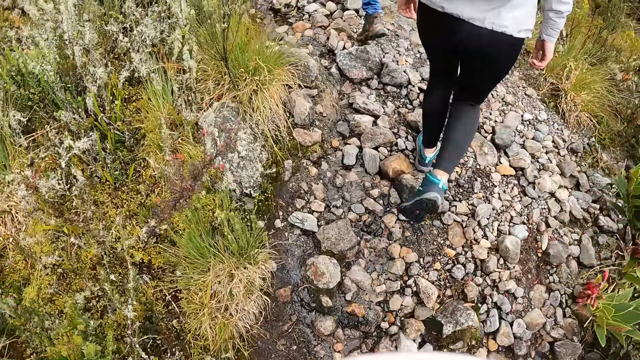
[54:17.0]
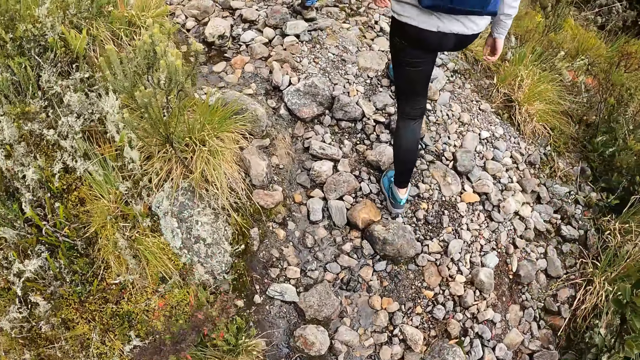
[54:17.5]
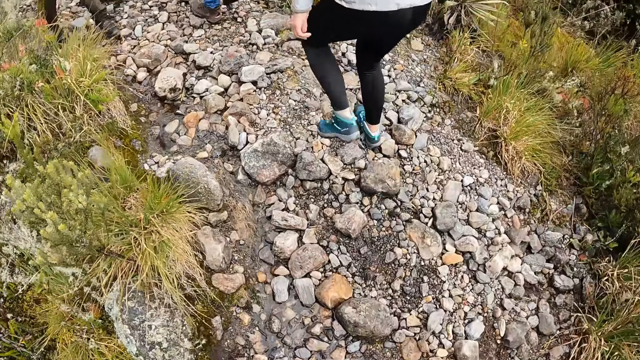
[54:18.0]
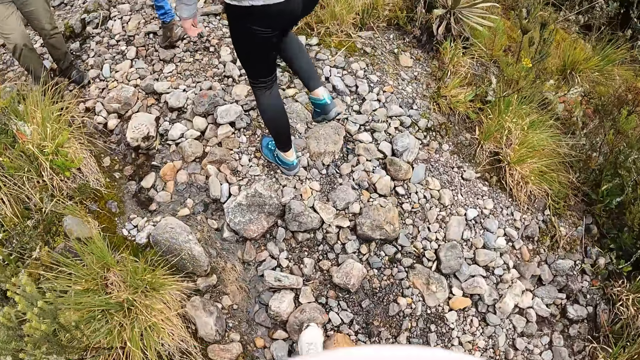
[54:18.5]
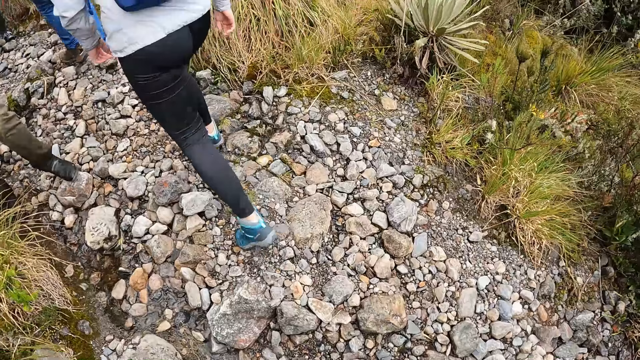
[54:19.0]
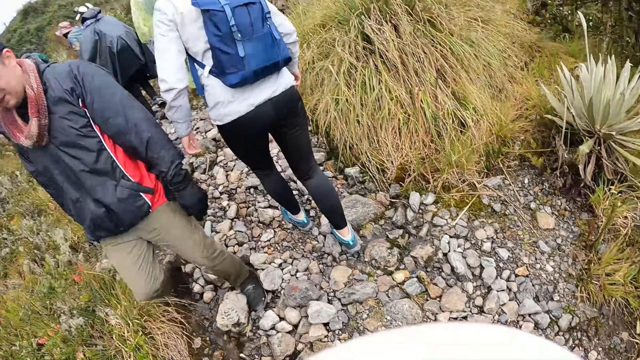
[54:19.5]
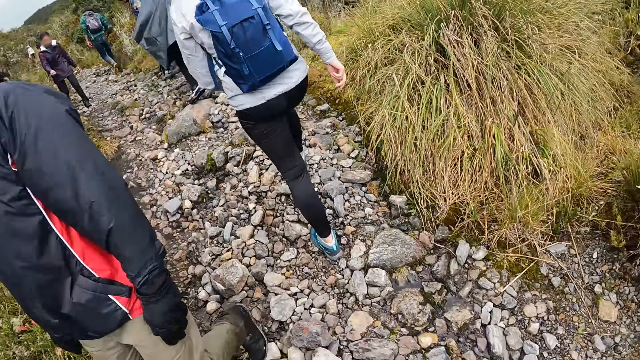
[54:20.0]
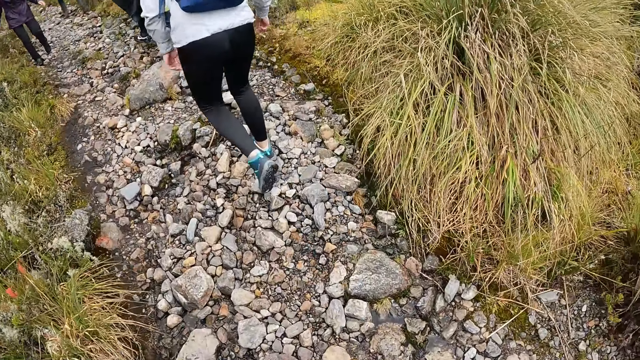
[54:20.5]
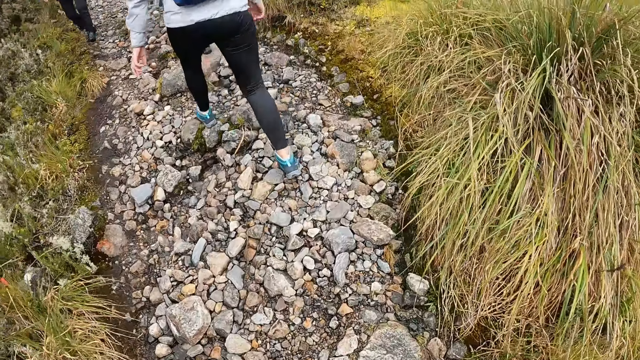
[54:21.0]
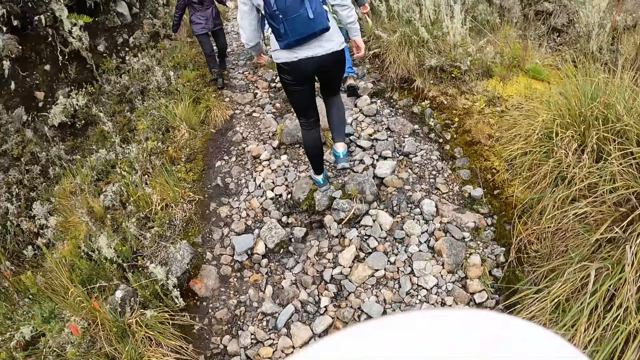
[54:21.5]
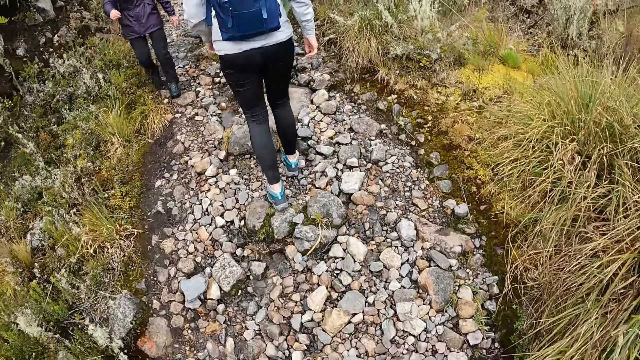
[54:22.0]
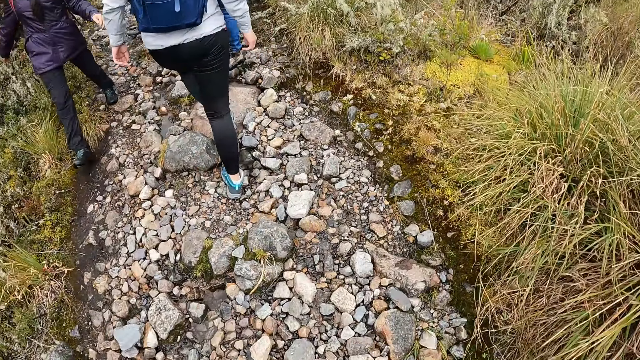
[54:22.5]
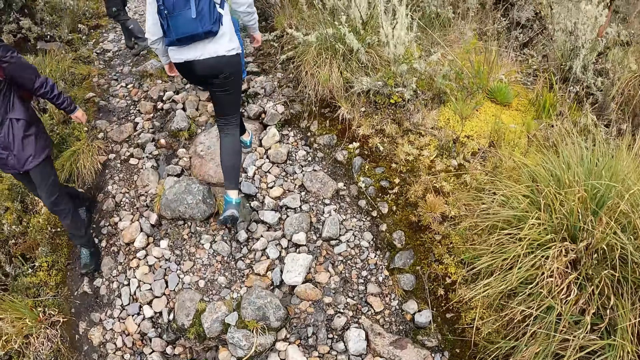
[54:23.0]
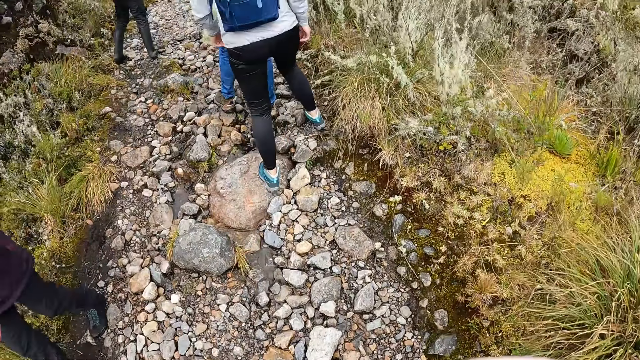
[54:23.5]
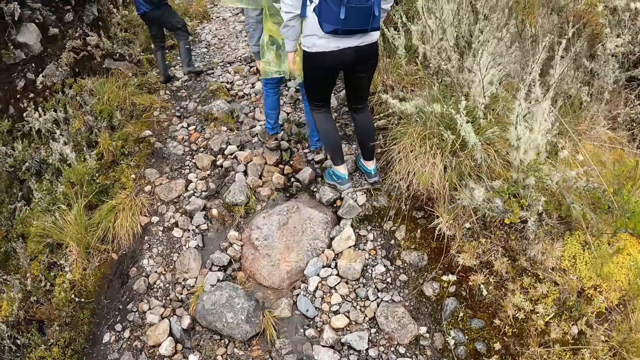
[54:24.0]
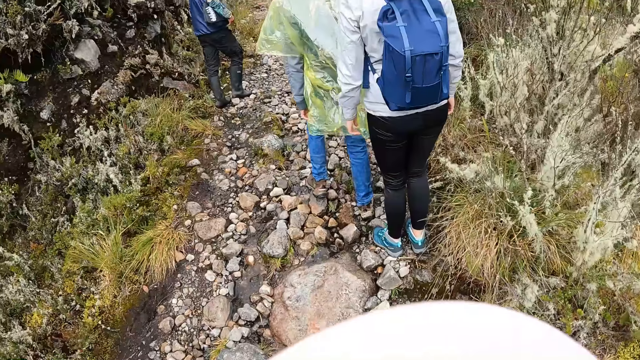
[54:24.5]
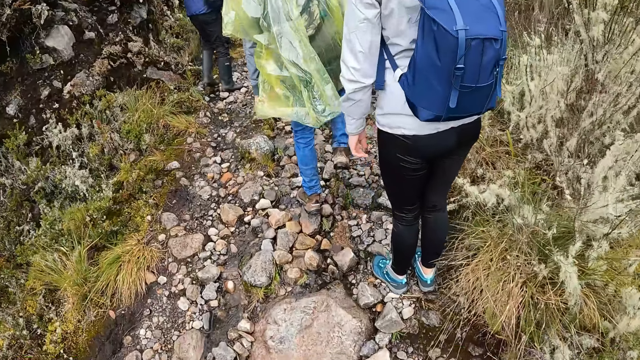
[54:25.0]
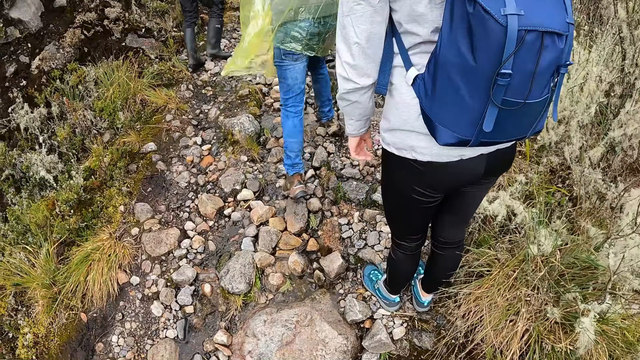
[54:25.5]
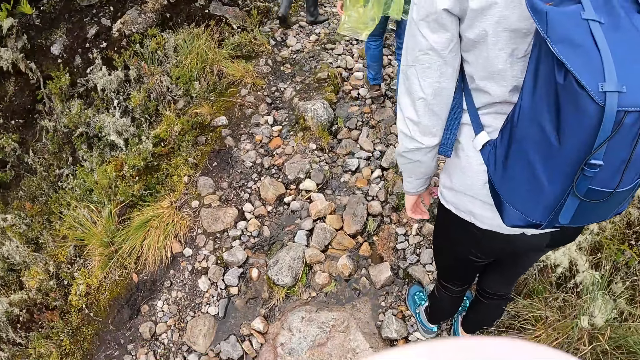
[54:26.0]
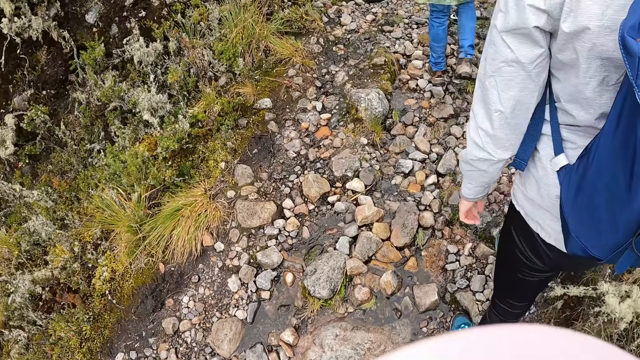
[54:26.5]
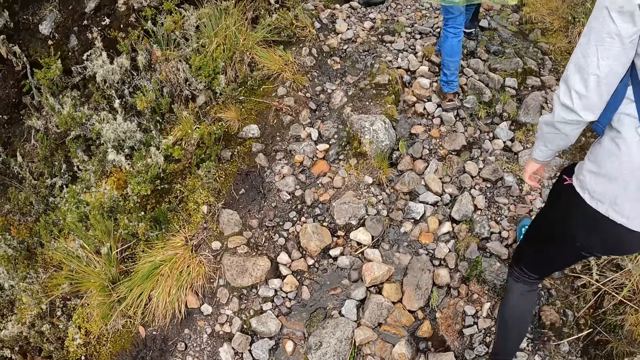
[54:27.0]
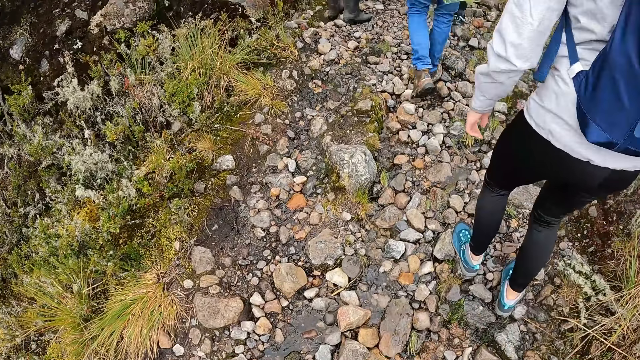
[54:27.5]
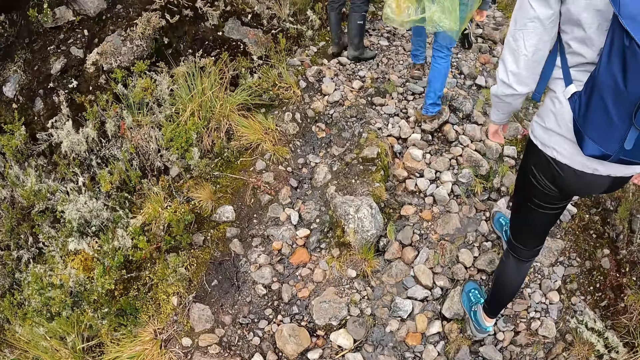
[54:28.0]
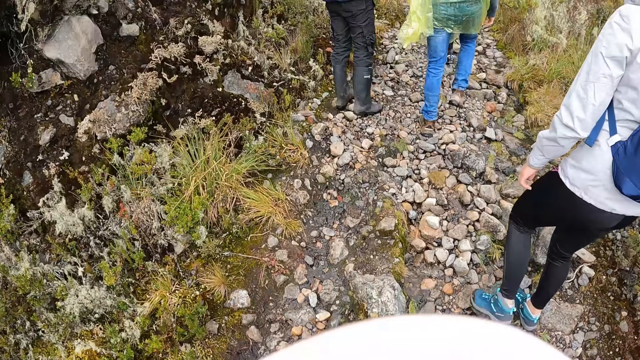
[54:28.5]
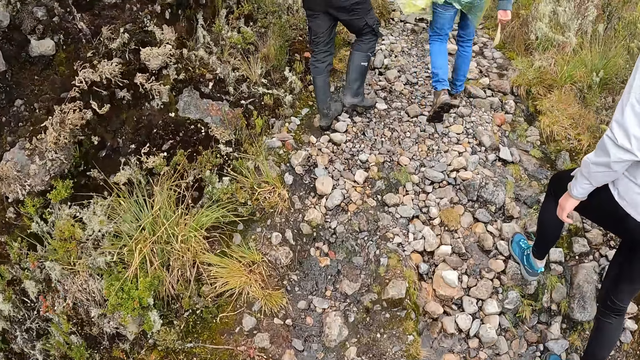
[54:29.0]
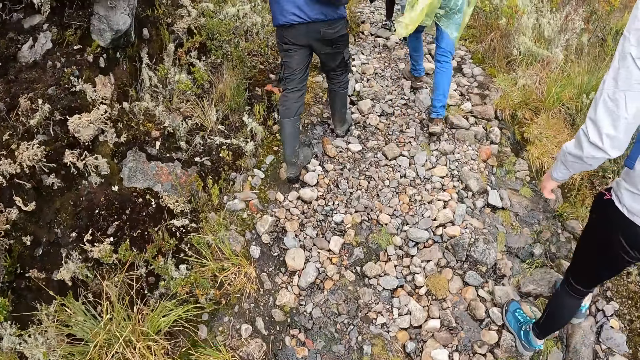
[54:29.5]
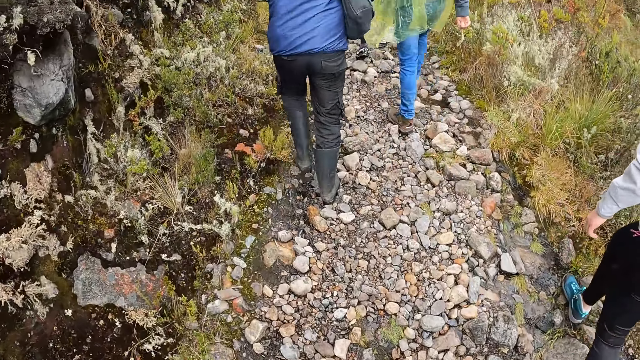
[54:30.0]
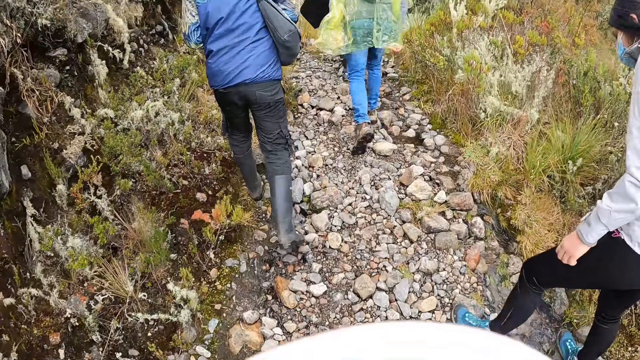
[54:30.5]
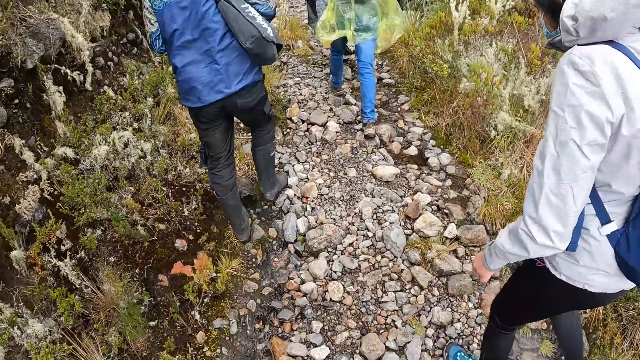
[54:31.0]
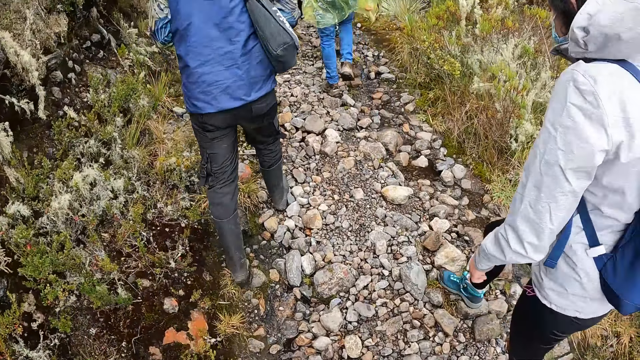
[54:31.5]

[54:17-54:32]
A man walks past the camera wearer. A woman walks past the camera wearer. The camera wearer looks around. They walk around.

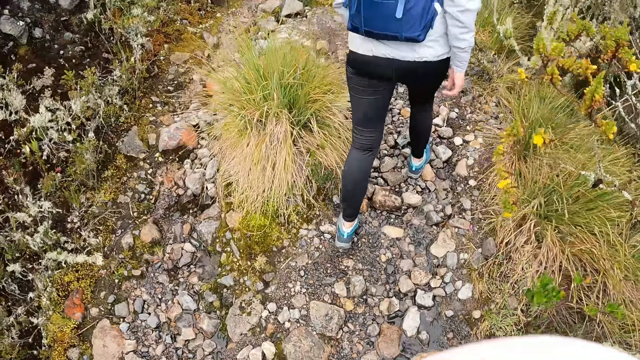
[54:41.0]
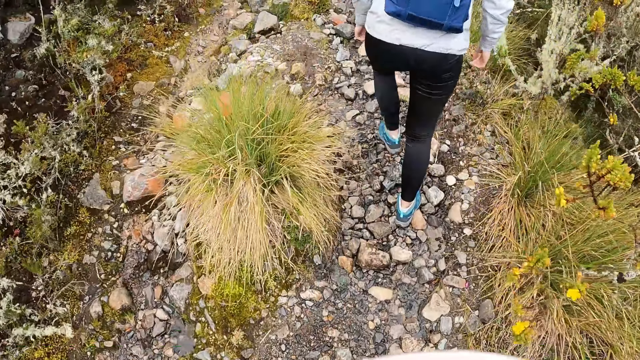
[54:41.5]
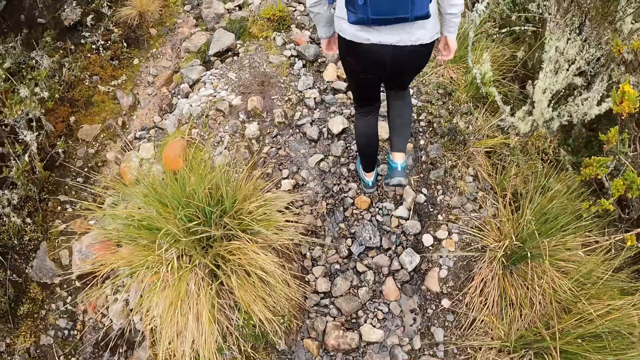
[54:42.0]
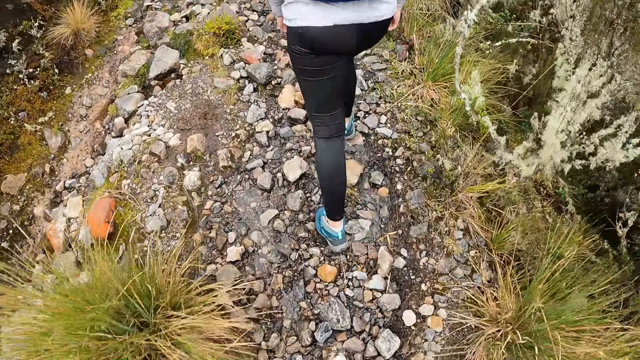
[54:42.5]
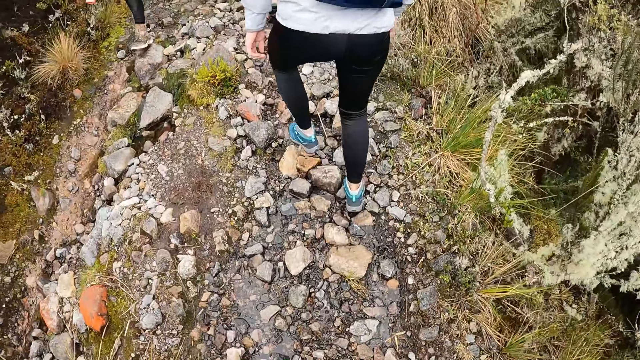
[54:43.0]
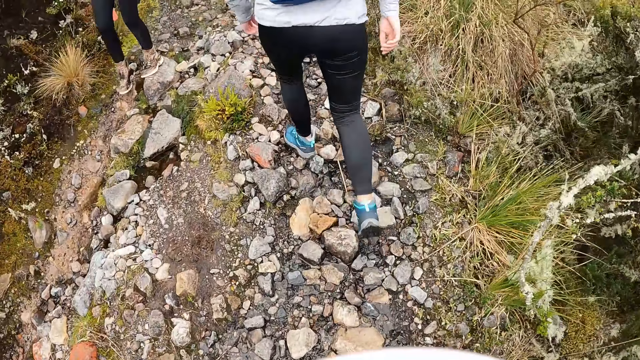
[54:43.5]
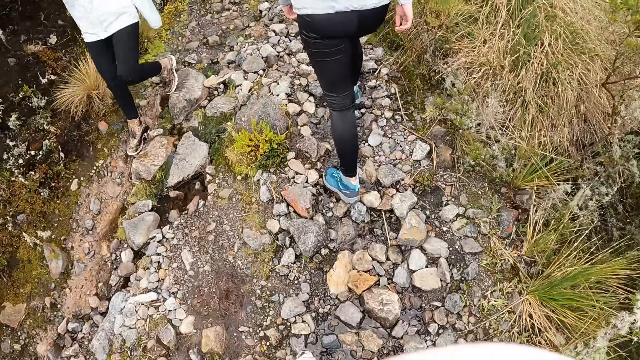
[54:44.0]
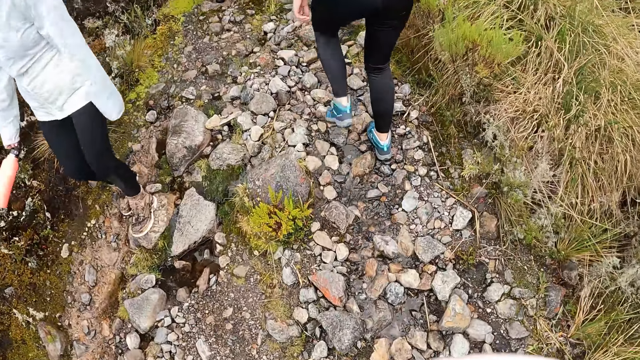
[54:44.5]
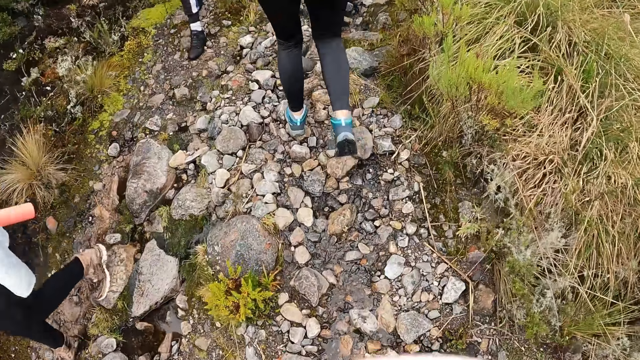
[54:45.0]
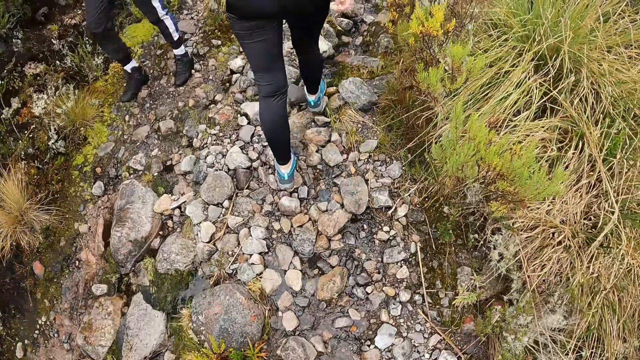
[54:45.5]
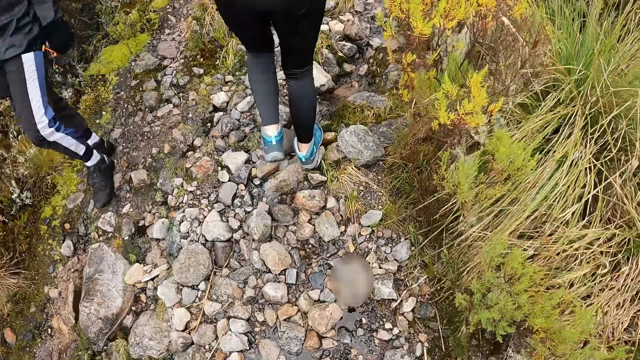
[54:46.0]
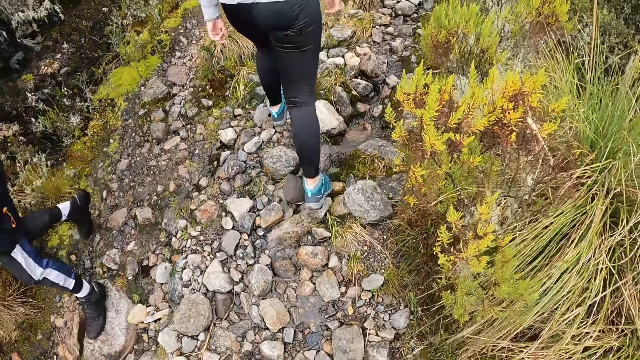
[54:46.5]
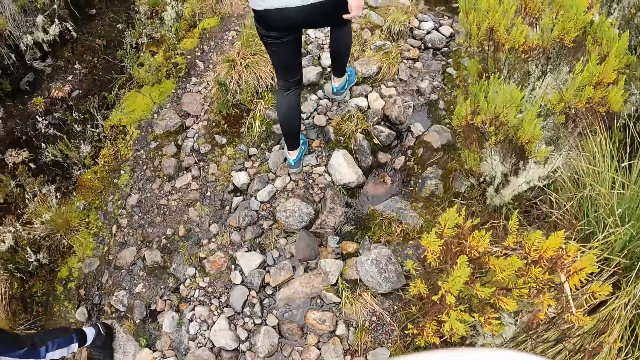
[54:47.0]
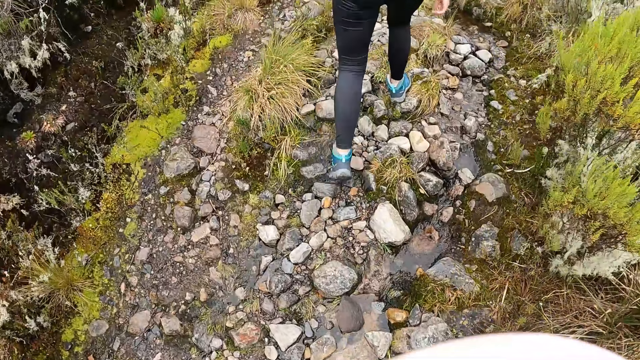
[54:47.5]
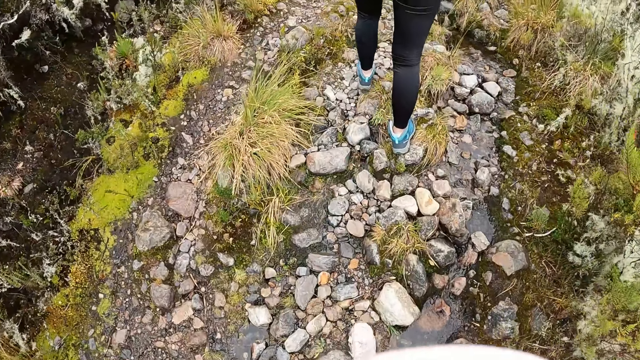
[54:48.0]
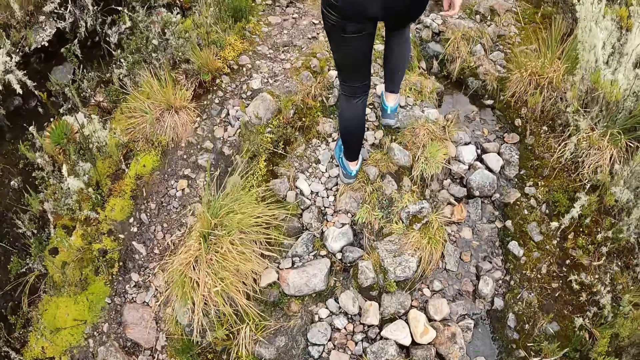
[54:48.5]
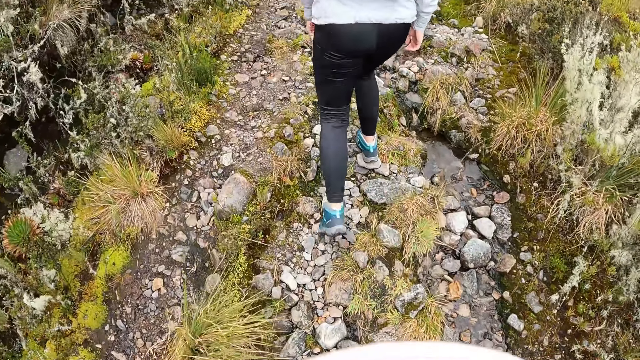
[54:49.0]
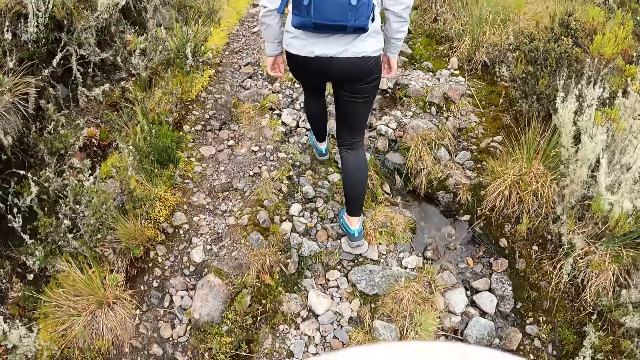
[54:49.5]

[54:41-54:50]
A woman walks past the camera wearer. A man walks past the camera wearer.
